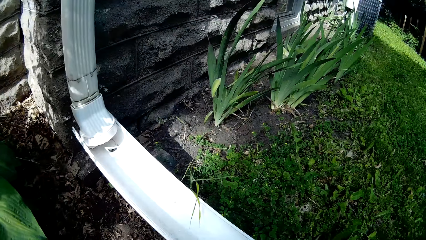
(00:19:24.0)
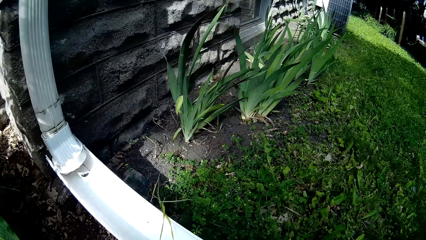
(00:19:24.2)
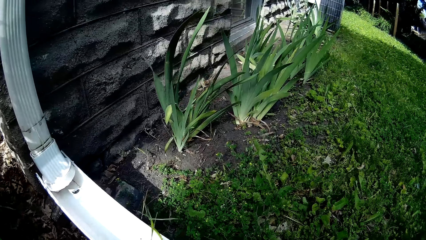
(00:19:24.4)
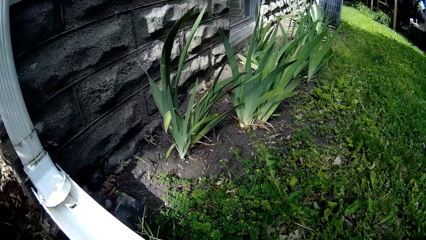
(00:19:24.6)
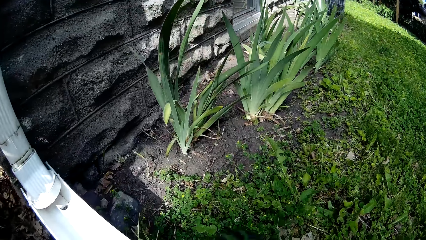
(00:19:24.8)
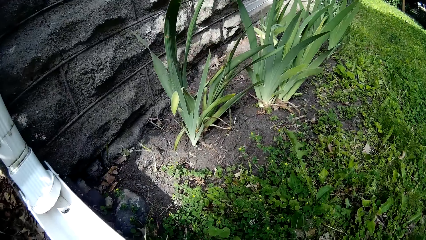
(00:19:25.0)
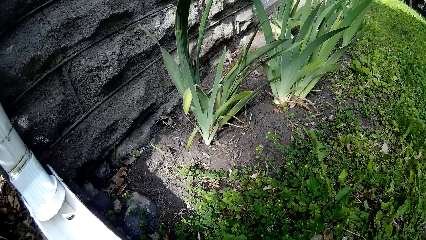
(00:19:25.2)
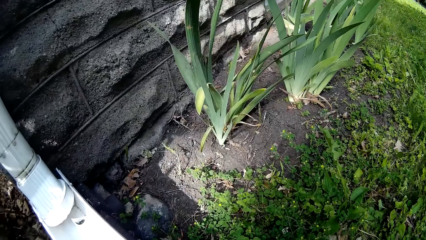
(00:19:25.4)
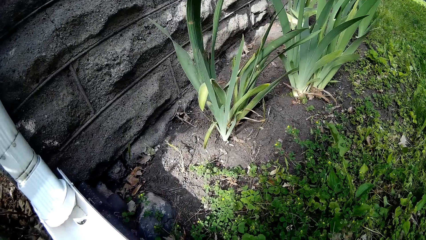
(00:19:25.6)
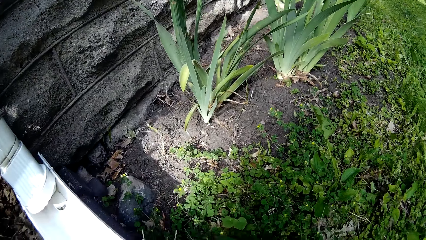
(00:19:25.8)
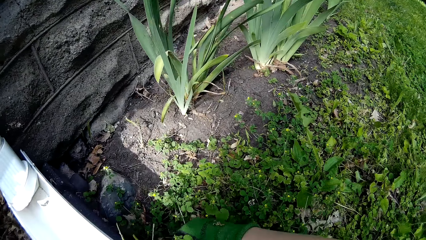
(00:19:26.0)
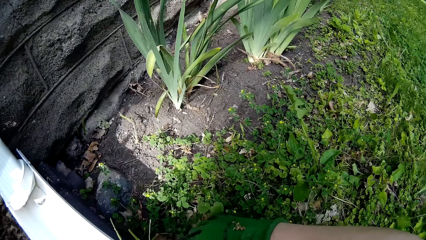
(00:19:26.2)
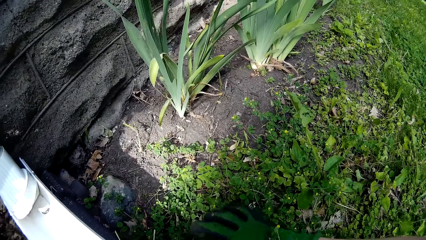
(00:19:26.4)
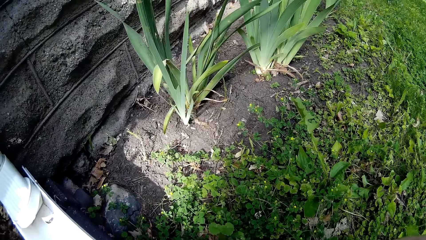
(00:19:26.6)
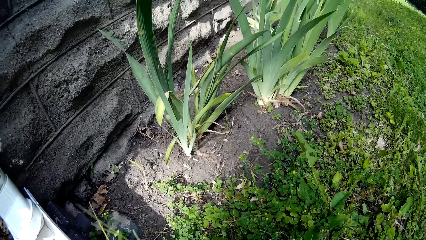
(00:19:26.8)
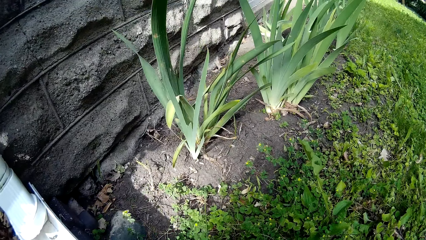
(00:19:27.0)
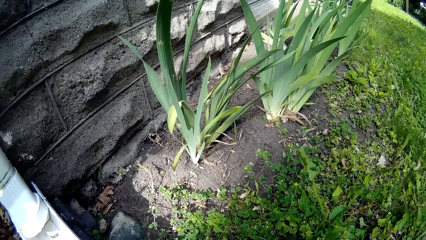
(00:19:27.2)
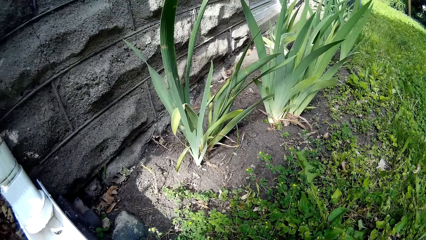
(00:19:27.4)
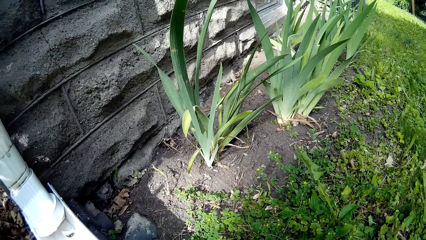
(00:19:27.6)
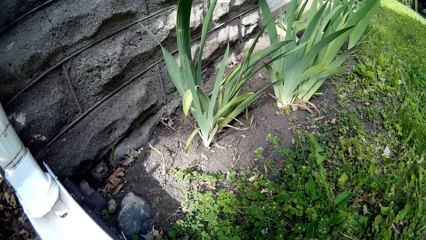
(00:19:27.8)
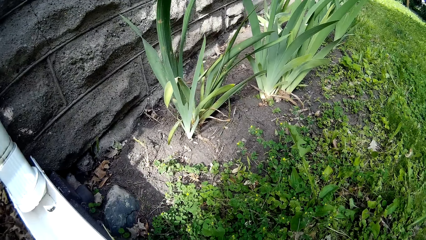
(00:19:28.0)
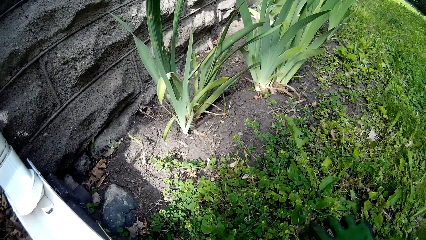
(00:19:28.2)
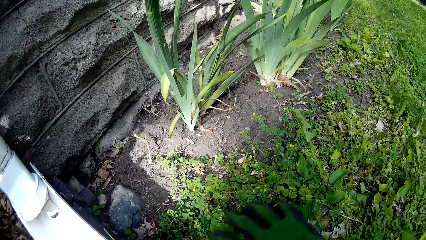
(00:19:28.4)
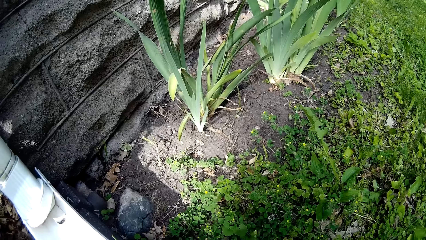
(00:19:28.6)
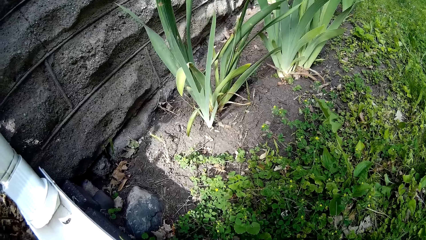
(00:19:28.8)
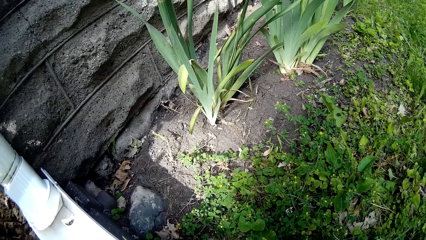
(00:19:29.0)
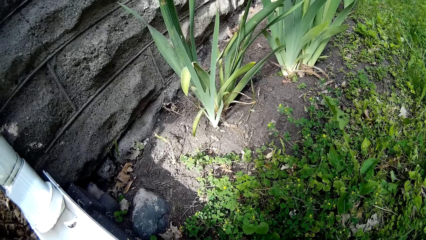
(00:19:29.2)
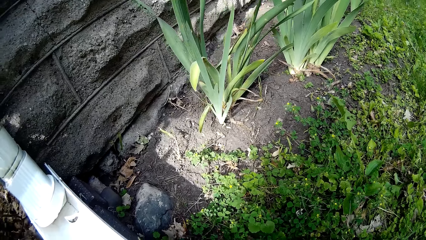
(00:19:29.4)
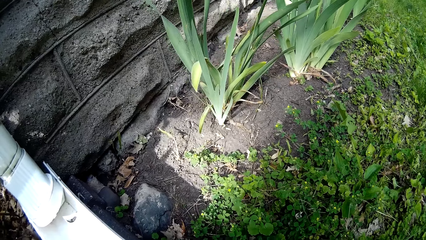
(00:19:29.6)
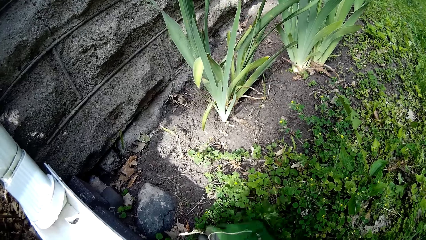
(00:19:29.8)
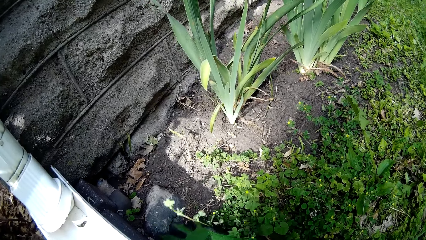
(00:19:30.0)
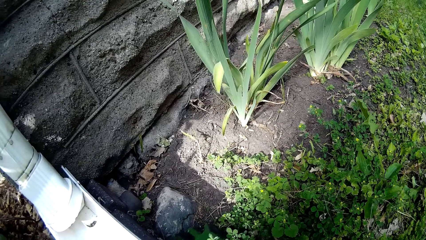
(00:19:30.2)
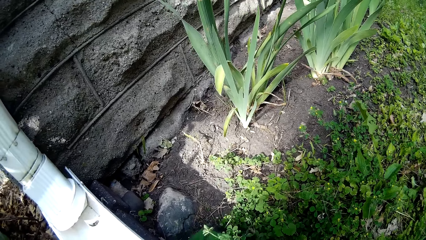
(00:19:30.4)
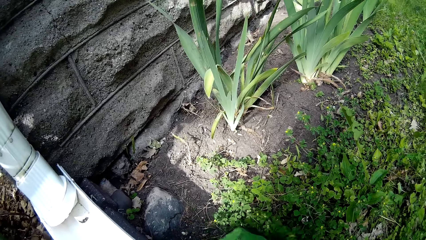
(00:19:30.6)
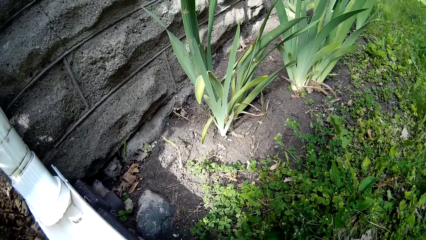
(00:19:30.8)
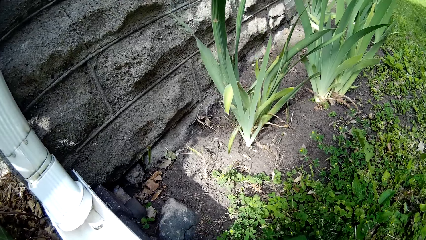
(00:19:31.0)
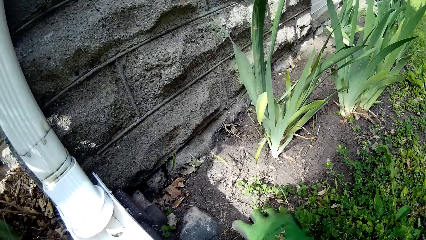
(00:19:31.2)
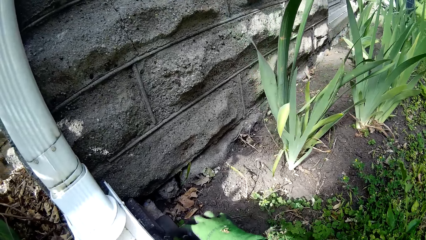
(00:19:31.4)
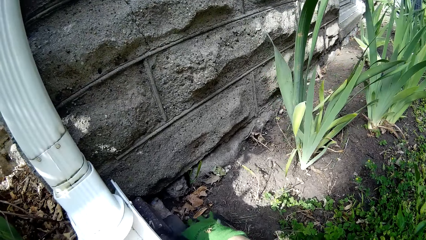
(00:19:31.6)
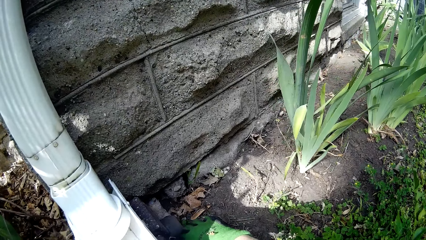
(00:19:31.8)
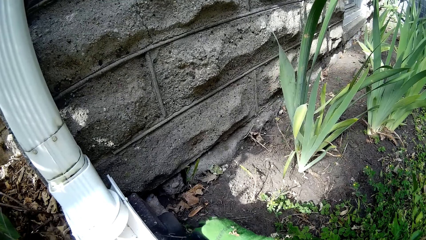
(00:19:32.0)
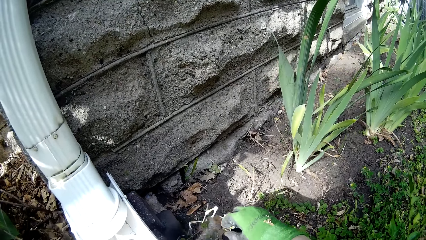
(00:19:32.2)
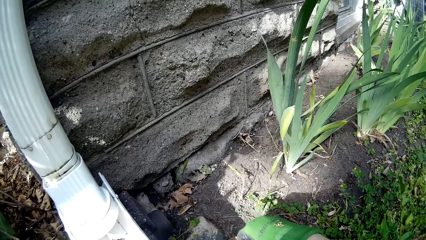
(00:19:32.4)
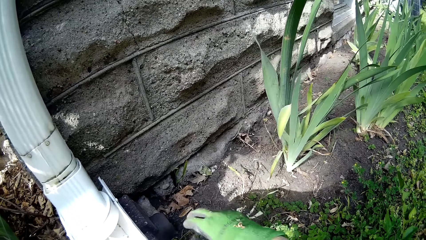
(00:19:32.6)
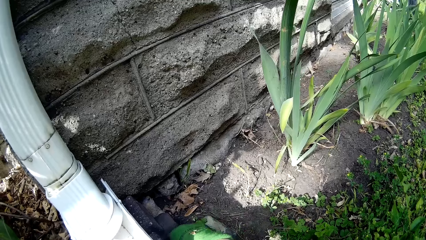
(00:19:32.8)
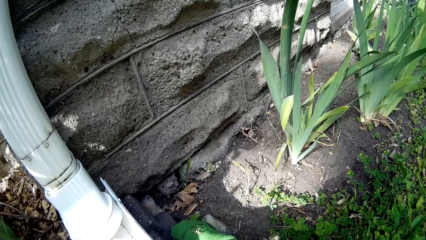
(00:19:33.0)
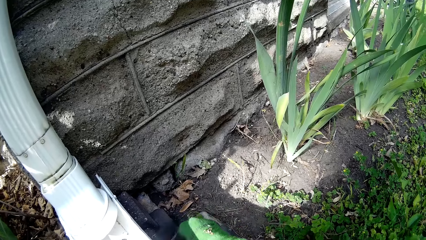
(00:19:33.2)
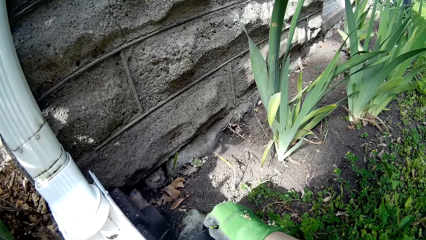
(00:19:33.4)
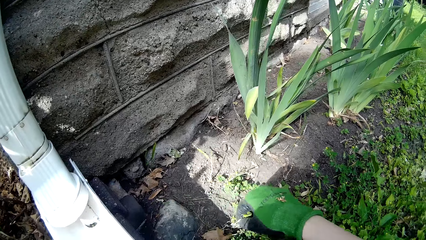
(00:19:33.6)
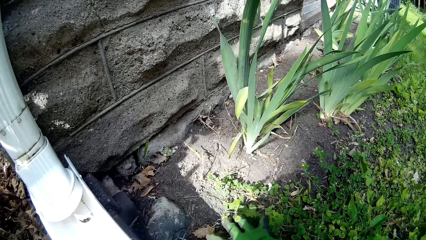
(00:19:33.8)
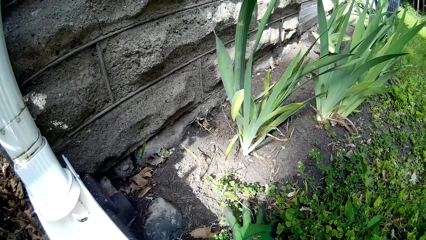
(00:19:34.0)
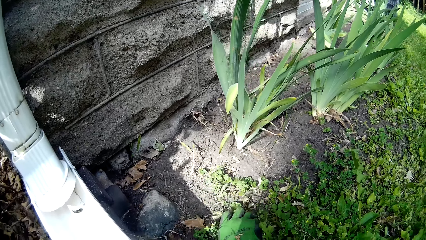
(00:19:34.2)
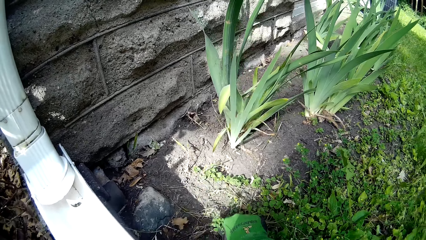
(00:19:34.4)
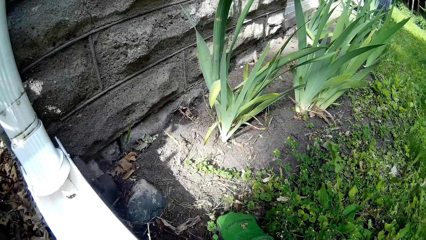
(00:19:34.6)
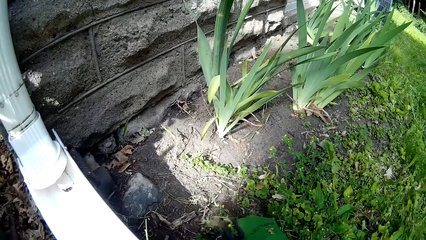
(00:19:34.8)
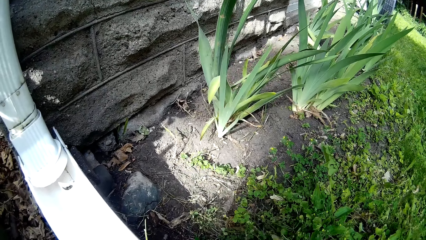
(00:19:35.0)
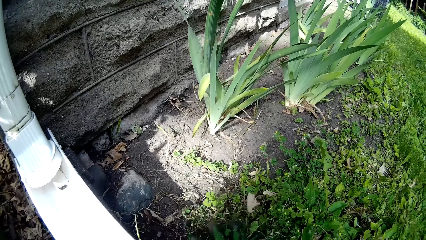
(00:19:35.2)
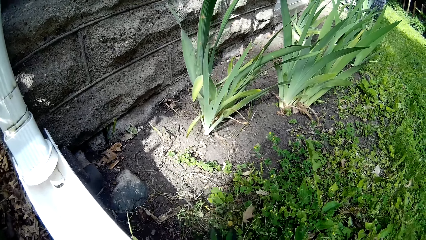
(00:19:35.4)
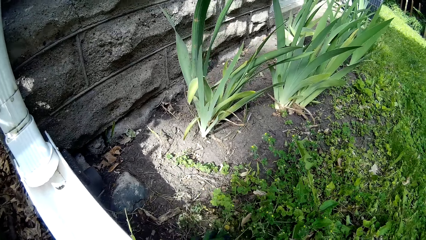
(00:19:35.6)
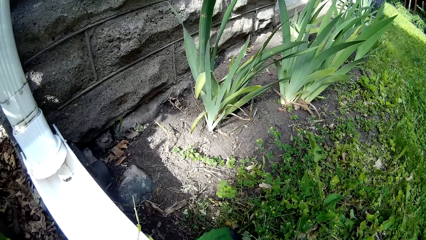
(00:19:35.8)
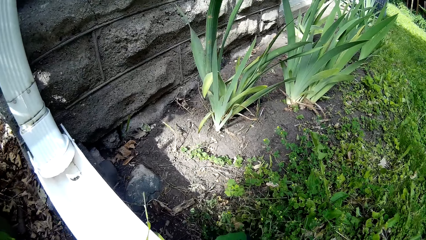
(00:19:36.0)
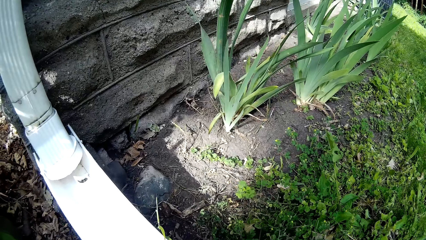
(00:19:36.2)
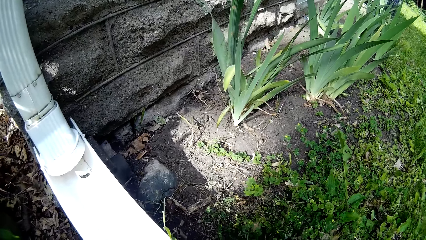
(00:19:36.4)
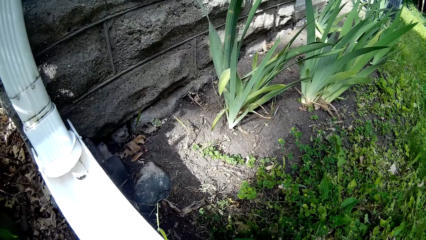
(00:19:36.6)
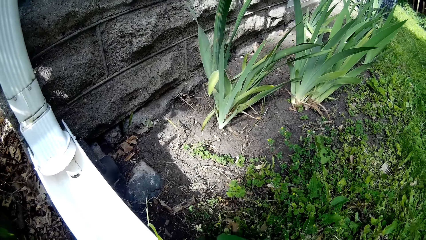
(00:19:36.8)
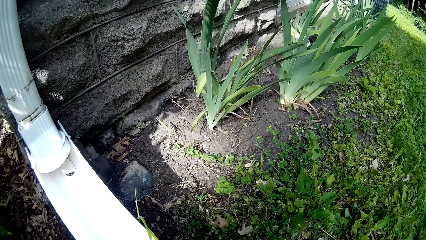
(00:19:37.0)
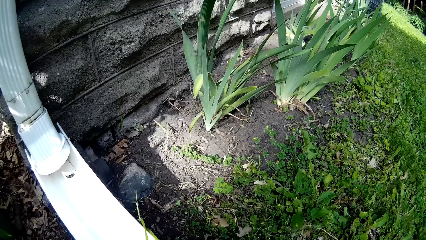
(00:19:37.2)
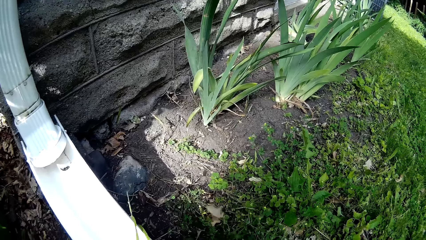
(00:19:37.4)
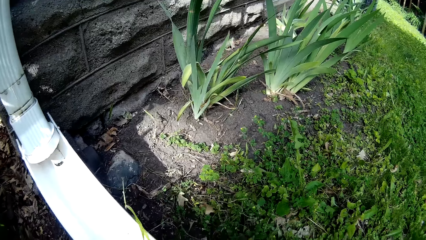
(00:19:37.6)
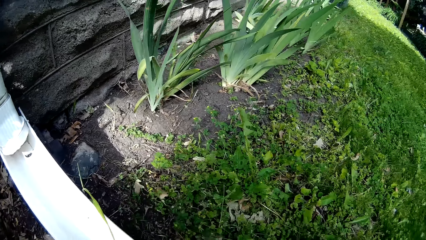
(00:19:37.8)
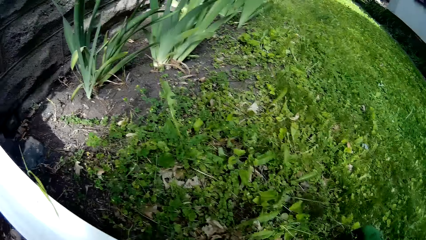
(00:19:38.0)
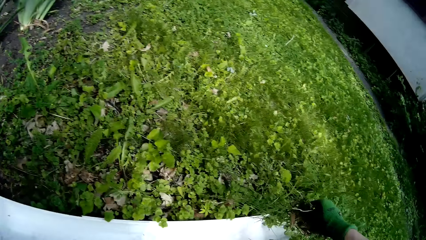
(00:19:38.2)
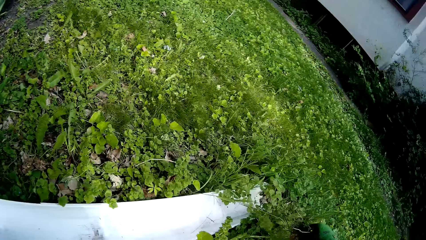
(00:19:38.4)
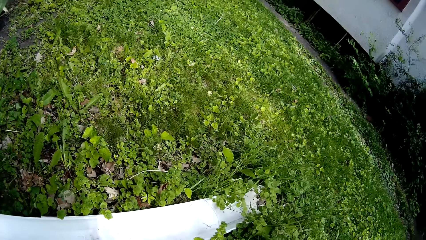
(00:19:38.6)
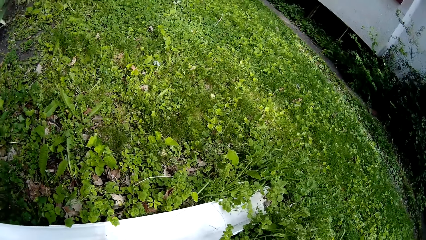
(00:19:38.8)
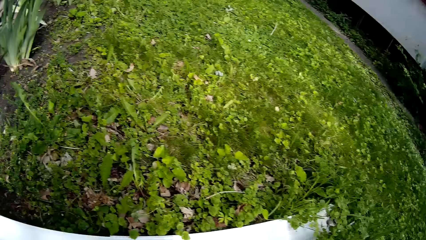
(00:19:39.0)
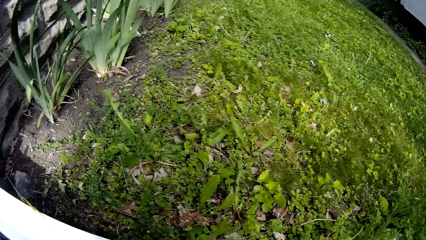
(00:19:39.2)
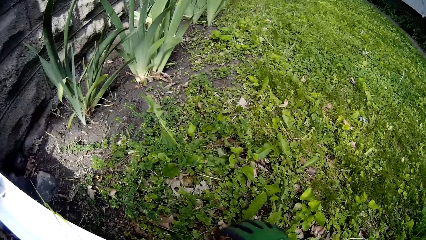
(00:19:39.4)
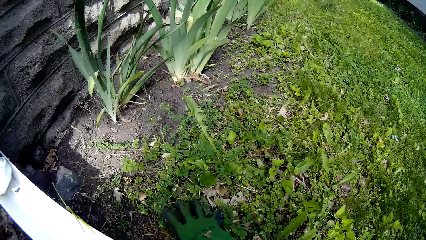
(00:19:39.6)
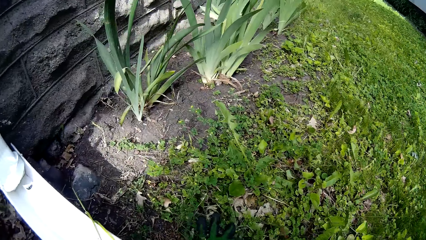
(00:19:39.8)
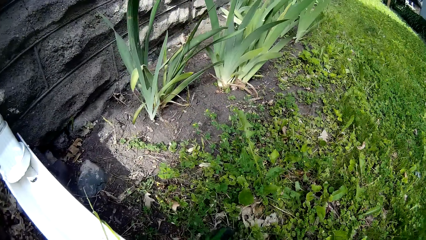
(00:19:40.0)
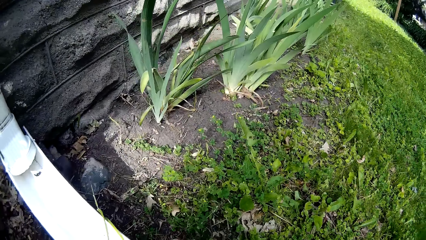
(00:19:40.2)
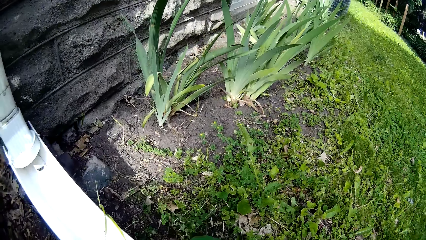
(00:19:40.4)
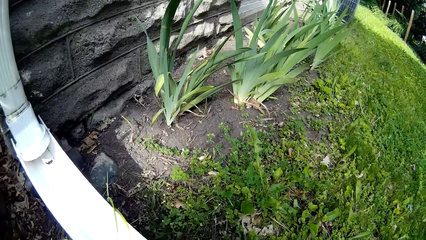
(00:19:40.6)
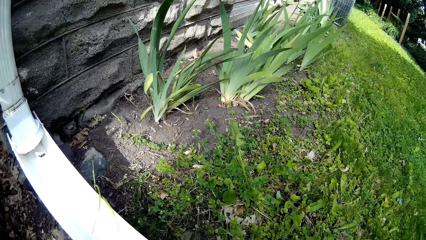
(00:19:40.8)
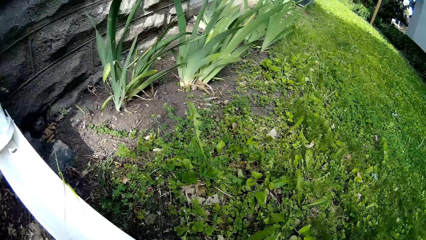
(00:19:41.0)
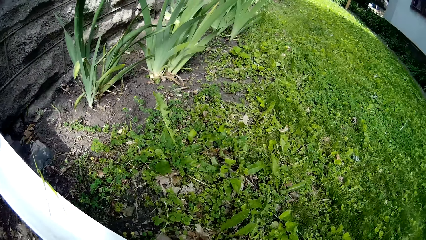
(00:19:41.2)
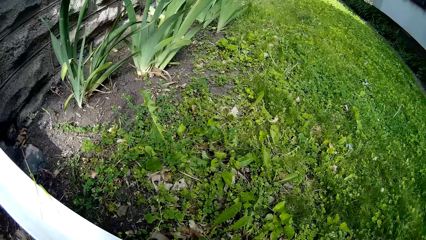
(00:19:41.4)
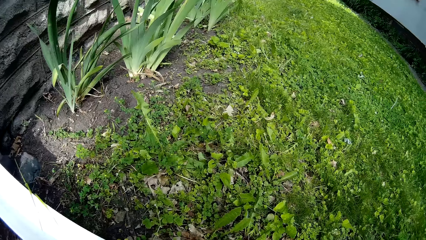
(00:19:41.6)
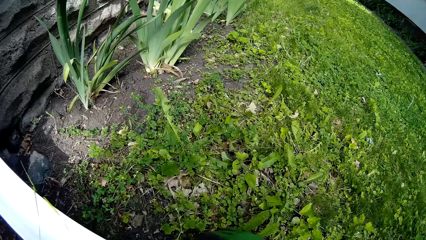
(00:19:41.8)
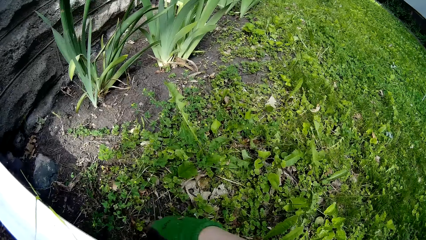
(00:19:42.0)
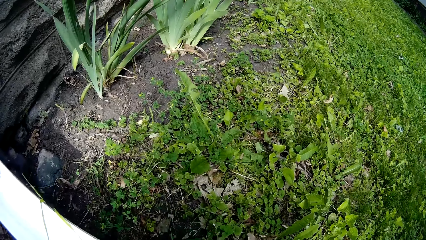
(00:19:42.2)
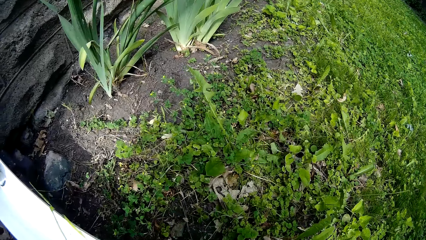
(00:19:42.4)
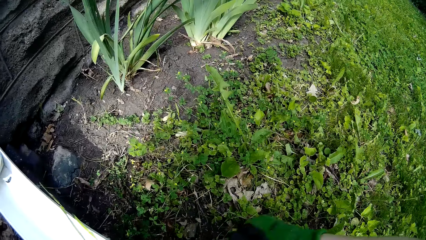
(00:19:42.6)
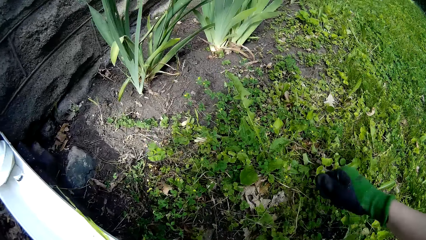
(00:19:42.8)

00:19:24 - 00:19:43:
The camera wearer picks leaves from the ground repeatedly.
